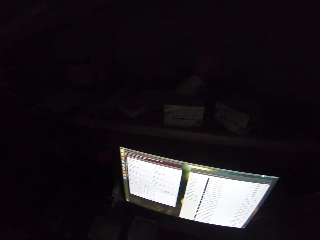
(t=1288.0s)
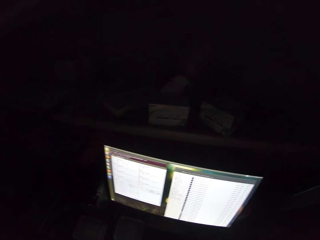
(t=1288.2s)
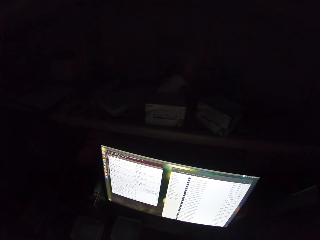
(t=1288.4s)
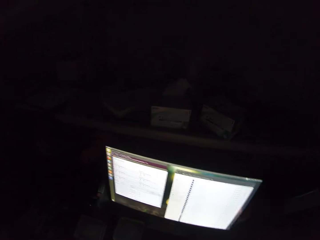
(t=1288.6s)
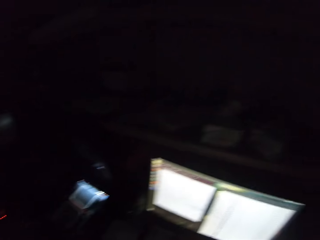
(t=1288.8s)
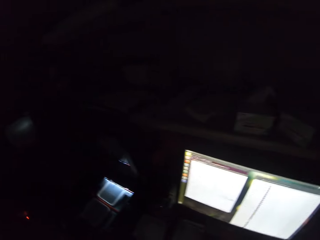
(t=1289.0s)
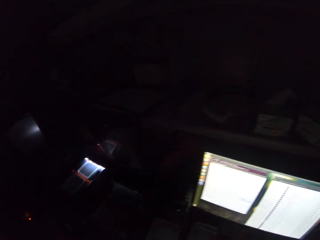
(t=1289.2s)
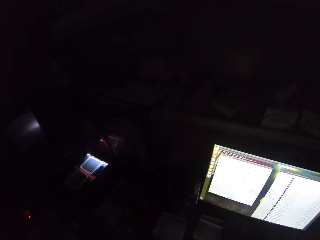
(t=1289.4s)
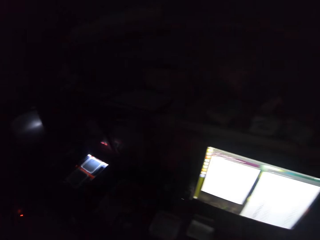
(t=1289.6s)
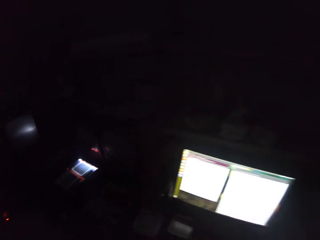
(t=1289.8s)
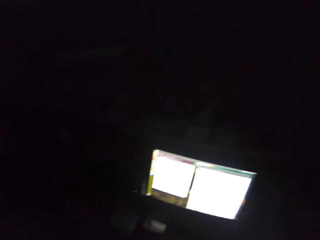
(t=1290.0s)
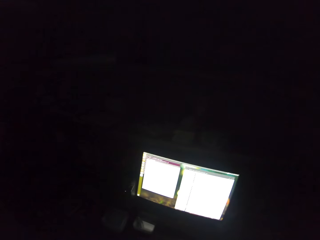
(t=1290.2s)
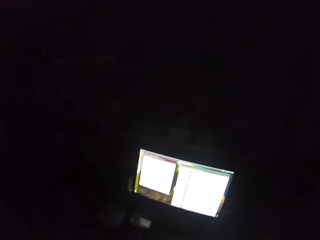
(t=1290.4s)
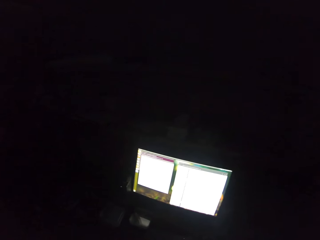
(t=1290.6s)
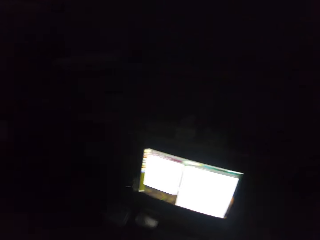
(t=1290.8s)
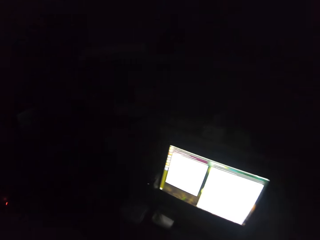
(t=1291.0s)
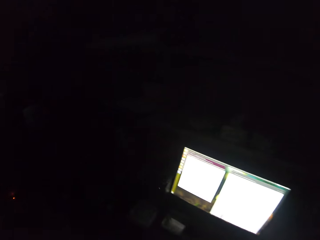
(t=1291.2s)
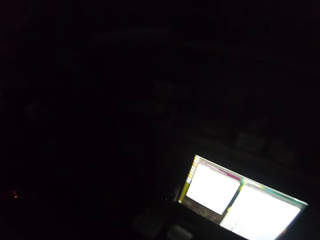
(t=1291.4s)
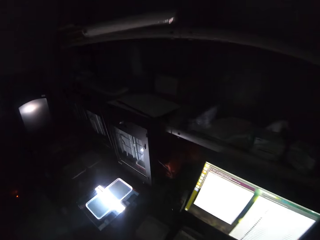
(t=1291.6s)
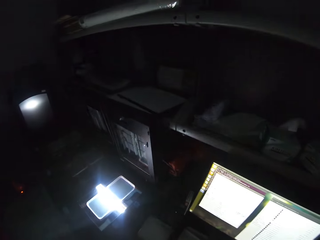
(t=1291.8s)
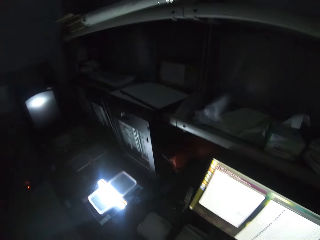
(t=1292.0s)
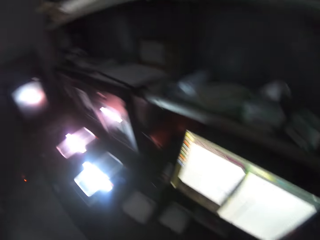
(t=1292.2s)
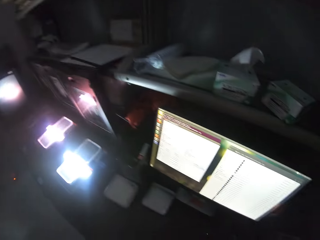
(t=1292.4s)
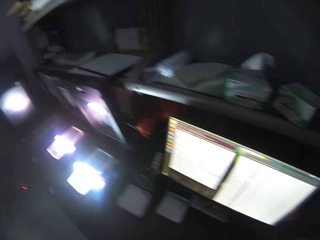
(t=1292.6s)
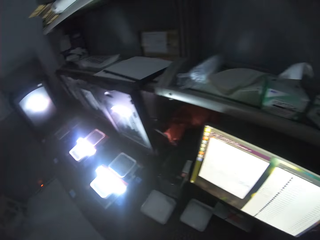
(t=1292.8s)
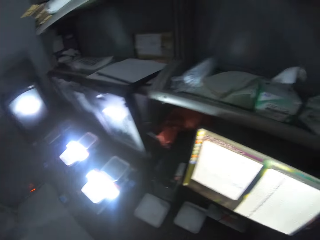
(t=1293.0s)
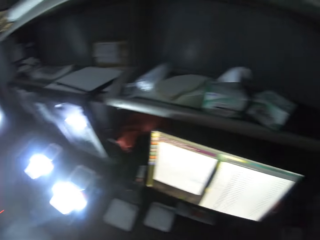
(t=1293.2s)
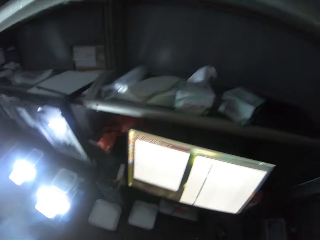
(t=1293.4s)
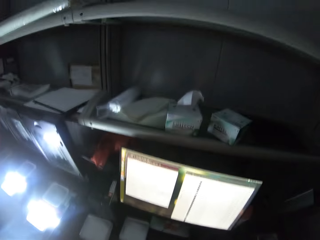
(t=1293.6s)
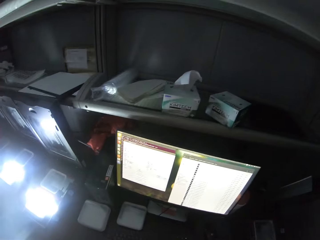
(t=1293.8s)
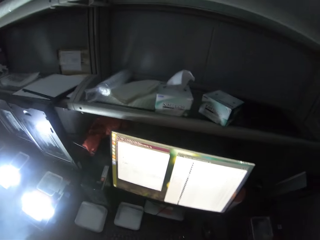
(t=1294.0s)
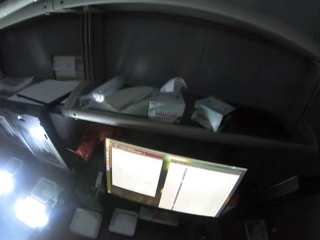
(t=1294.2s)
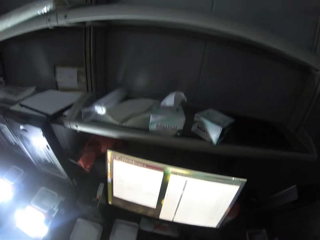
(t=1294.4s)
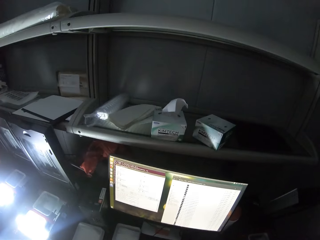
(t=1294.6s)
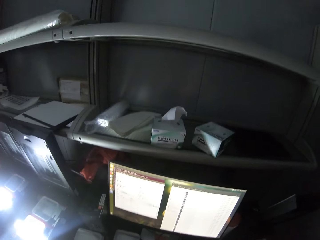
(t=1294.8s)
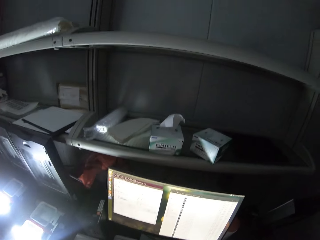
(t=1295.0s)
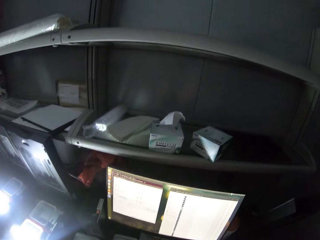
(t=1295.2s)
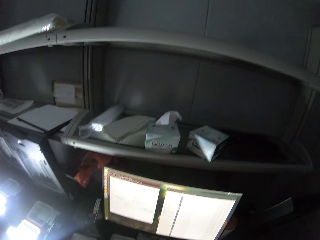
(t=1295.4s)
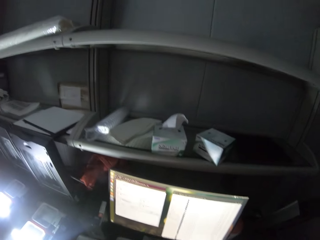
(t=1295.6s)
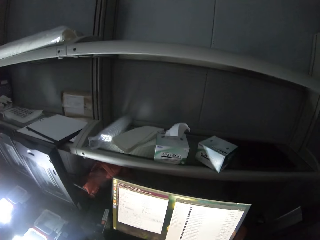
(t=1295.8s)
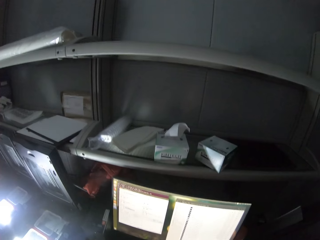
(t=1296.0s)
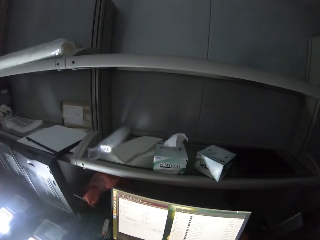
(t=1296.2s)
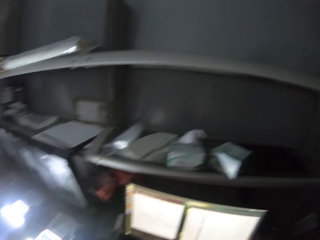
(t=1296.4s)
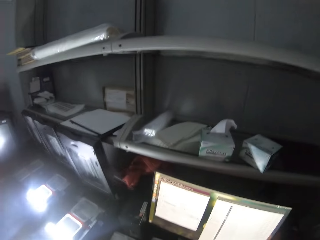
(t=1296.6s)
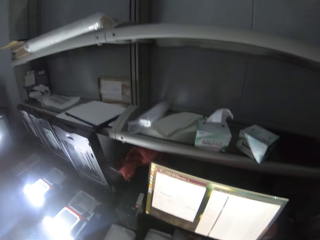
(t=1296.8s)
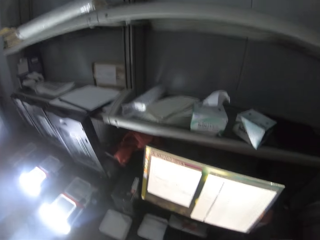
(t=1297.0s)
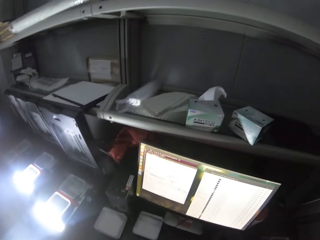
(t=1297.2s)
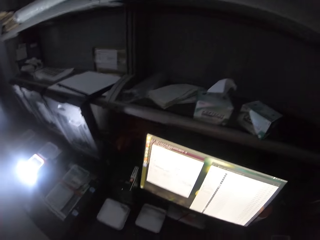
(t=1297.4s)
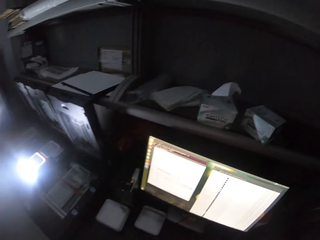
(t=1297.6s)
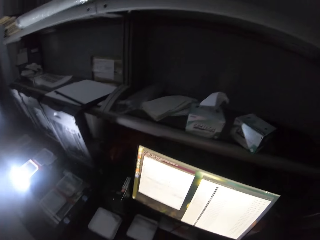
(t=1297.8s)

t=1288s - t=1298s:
The camera wearer looks around.

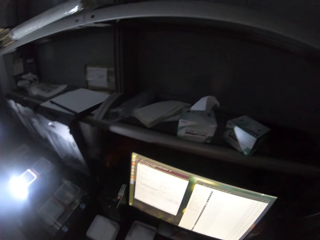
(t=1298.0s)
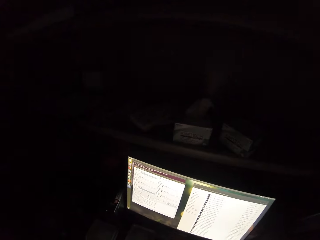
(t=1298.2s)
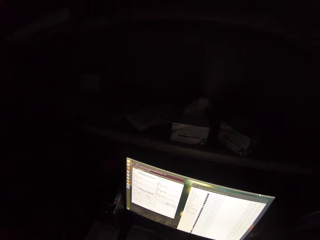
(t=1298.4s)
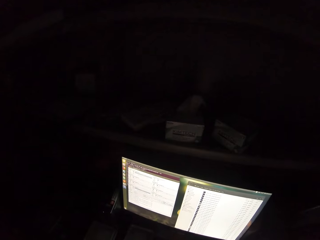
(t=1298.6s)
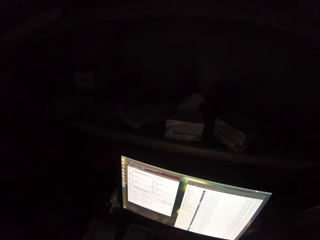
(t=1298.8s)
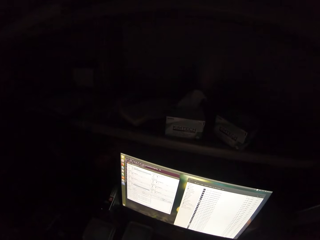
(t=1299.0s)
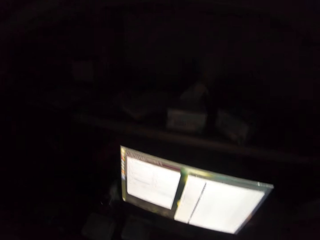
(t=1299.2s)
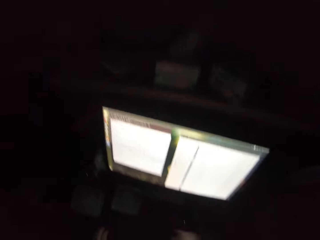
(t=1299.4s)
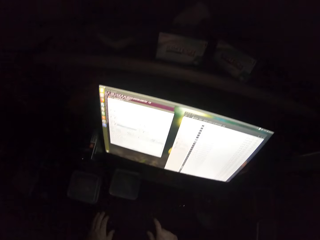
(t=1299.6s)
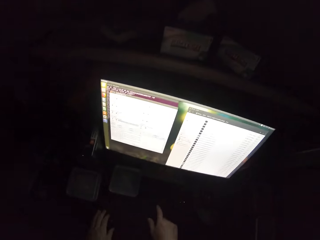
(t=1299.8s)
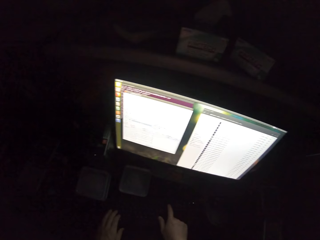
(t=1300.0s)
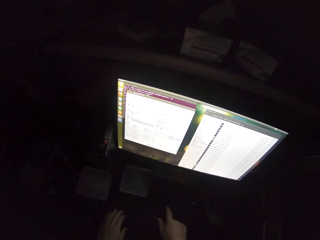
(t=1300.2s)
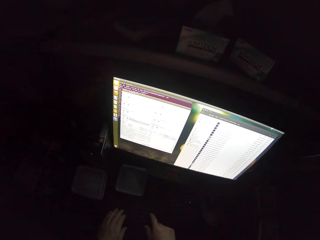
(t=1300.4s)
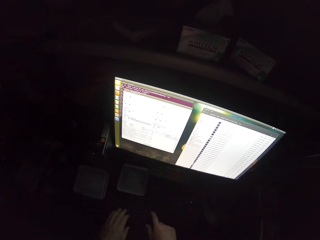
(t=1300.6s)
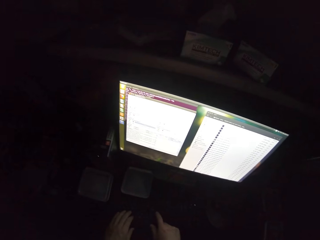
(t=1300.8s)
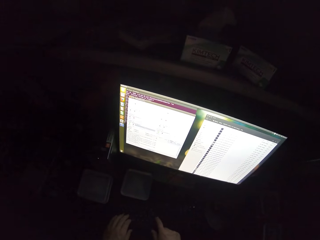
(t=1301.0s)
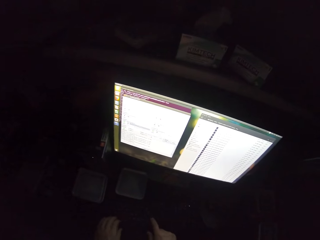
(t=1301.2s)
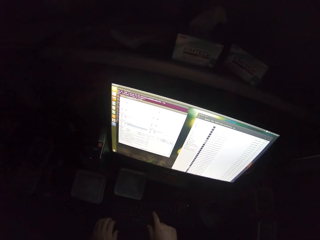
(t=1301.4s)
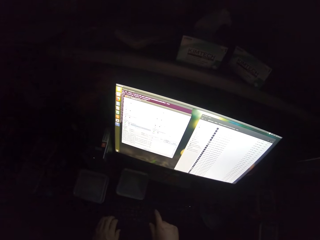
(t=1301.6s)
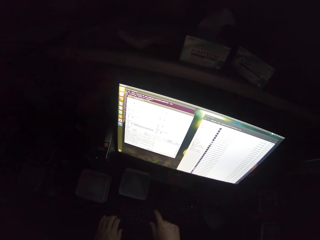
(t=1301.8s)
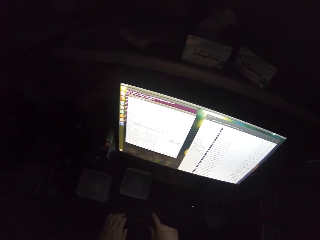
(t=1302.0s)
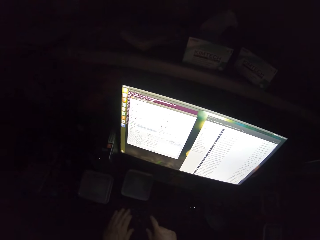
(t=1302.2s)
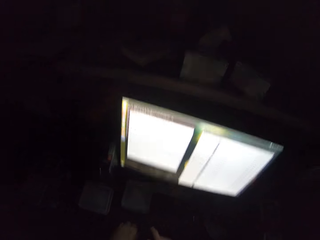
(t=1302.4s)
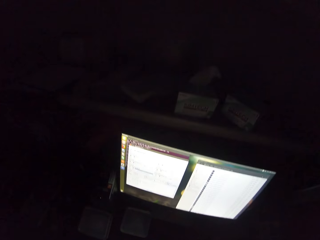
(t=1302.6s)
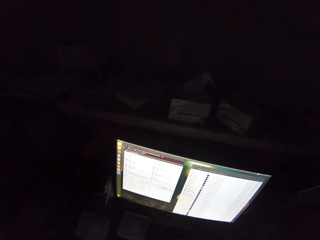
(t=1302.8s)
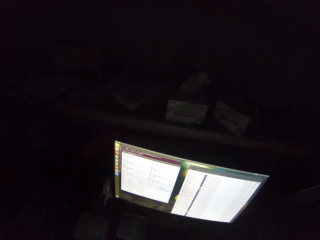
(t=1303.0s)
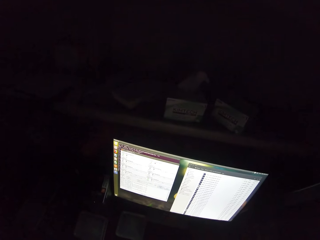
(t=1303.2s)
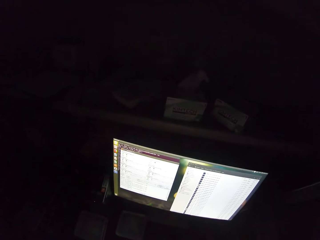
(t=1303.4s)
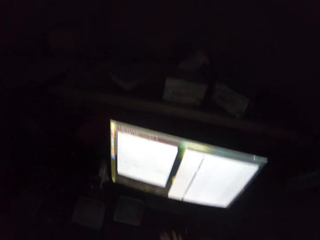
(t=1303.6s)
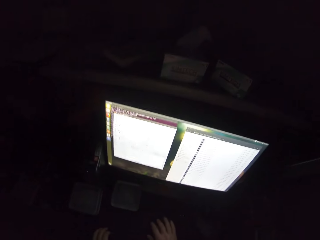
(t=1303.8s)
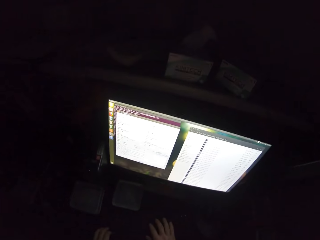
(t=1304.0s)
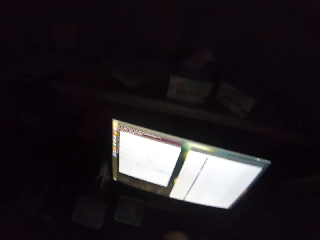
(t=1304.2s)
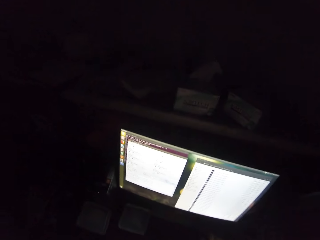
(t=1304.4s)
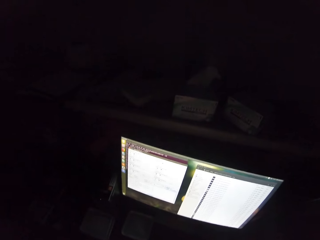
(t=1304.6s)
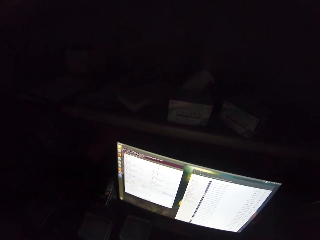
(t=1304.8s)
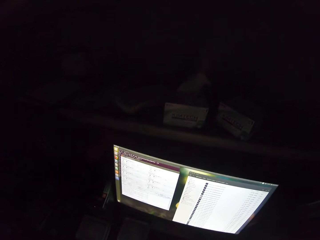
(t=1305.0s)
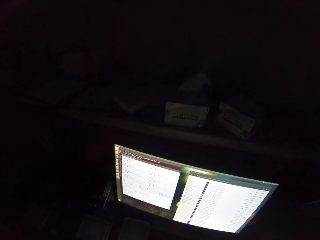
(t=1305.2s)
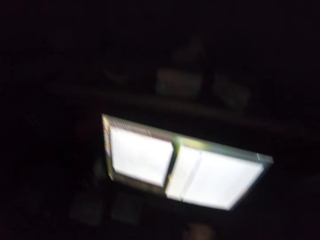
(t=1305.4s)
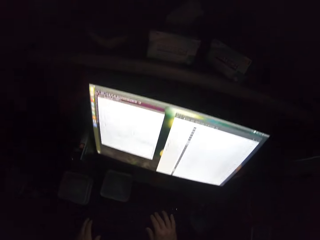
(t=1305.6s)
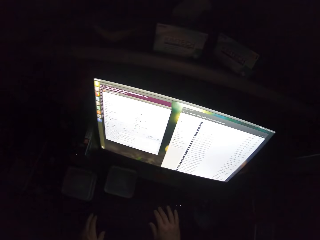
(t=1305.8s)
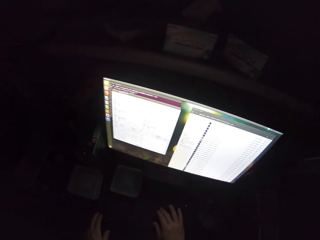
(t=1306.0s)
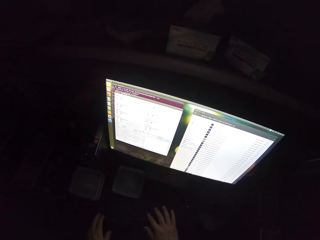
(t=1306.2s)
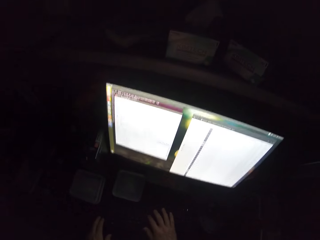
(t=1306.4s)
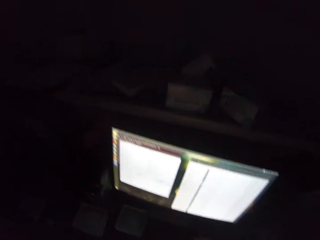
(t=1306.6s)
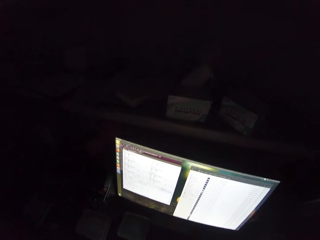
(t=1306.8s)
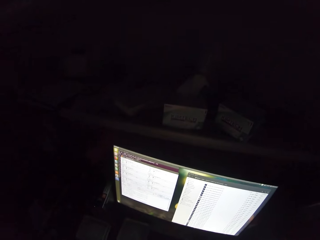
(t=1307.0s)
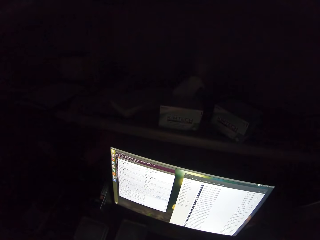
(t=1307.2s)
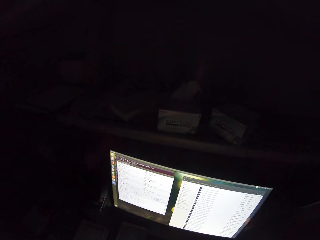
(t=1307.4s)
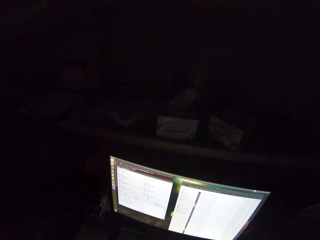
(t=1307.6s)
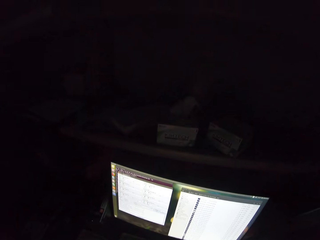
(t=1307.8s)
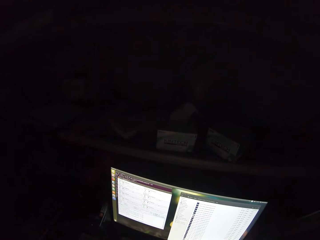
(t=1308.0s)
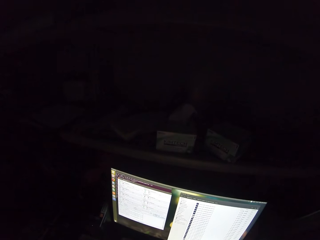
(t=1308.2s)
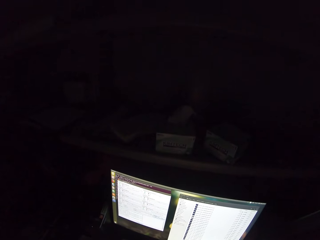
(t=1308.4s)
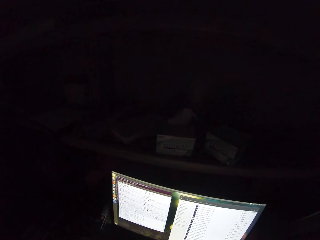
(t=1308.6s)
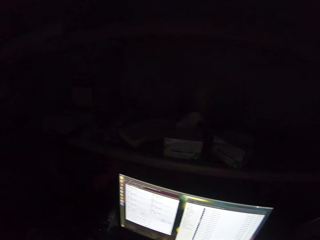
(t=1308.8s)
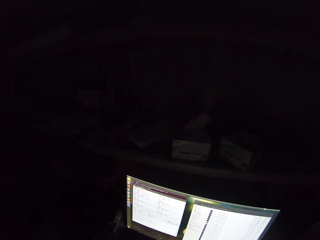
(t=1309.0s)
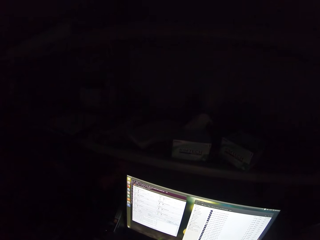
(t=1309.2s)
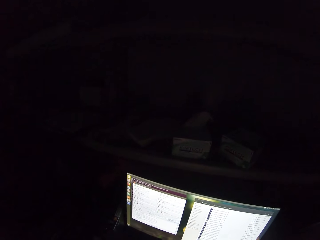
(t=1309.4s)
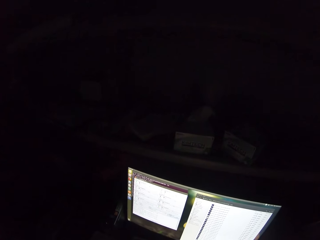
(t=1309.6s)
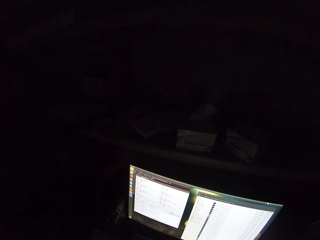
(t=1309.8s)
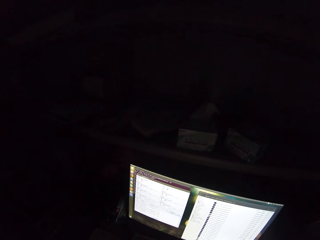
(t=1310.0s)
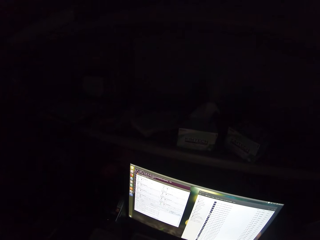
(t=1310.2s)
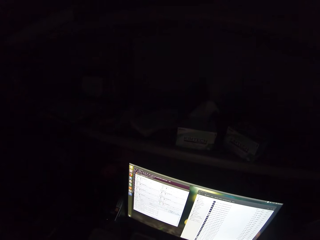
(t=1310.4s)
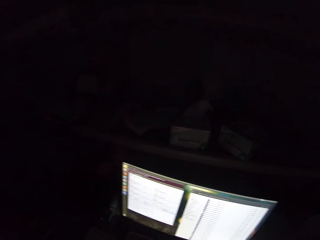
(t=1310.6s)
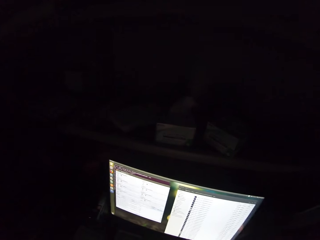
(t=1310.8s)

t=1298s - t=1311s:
The camera wearer operates a computer.
